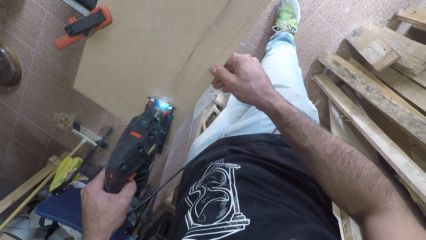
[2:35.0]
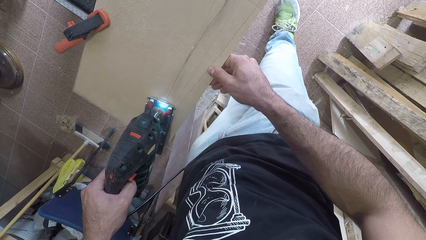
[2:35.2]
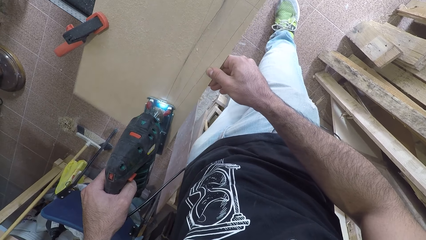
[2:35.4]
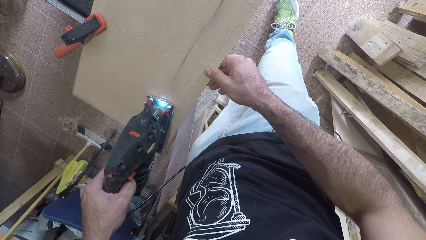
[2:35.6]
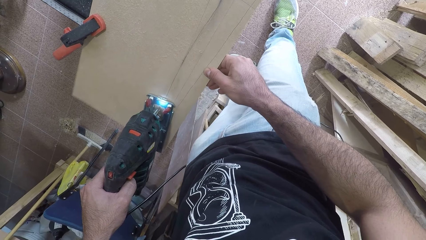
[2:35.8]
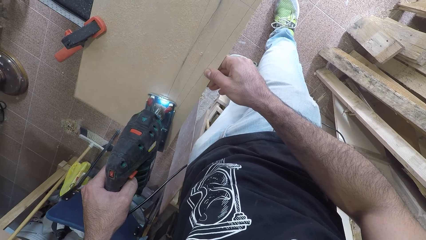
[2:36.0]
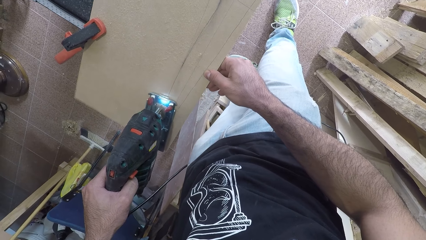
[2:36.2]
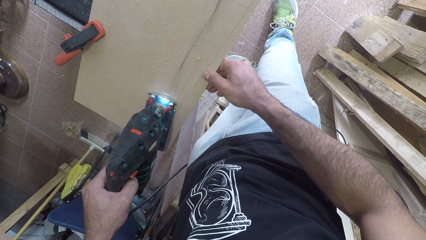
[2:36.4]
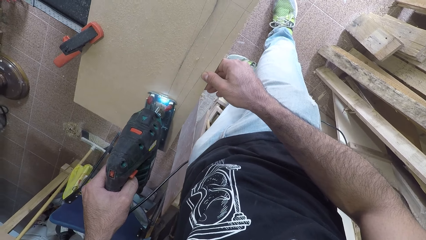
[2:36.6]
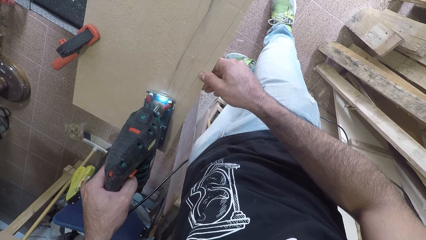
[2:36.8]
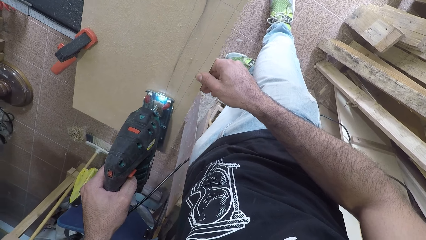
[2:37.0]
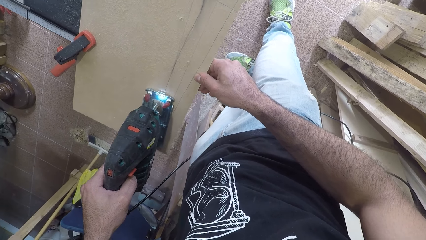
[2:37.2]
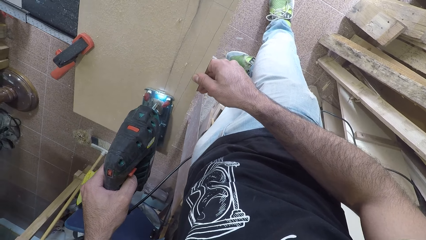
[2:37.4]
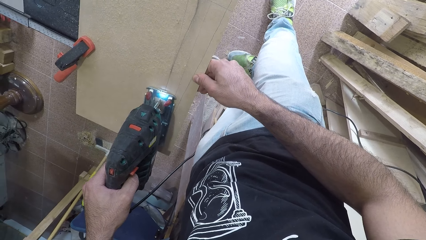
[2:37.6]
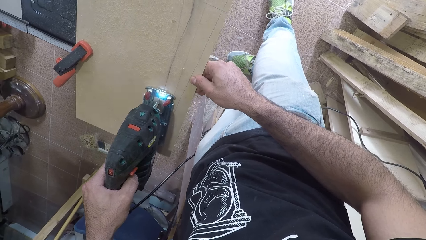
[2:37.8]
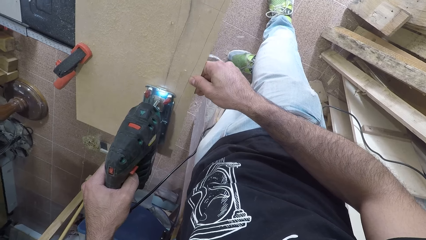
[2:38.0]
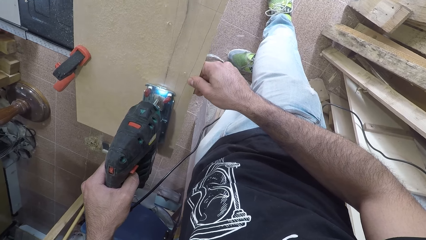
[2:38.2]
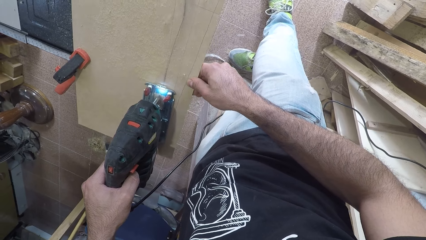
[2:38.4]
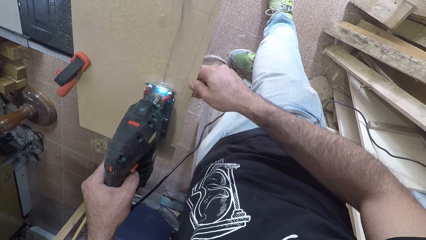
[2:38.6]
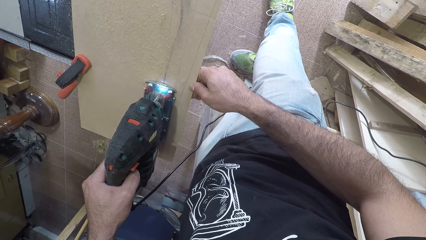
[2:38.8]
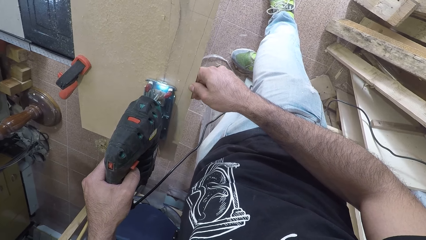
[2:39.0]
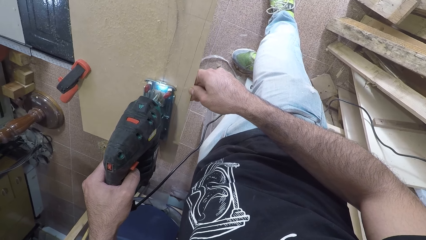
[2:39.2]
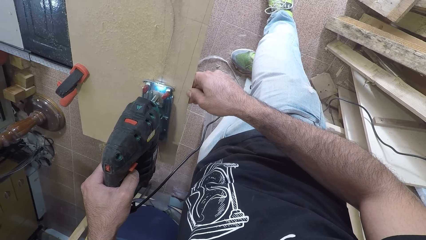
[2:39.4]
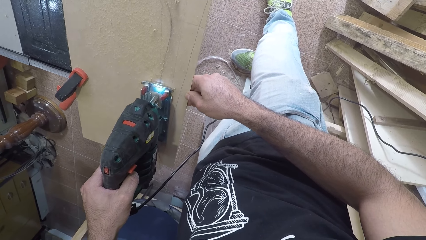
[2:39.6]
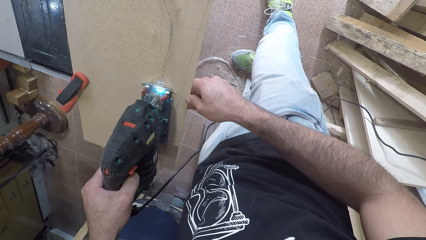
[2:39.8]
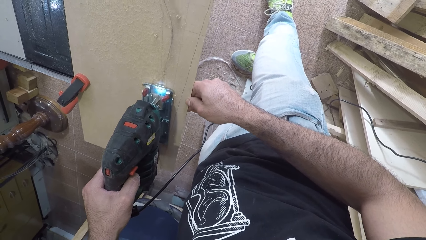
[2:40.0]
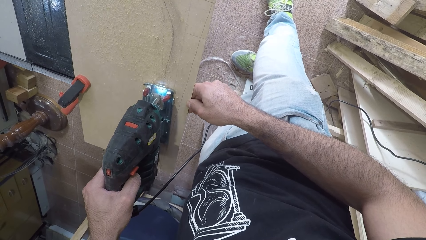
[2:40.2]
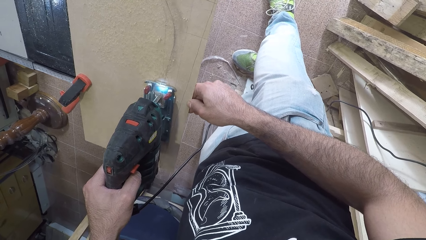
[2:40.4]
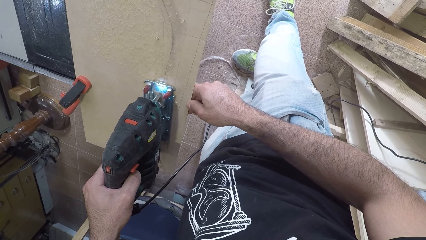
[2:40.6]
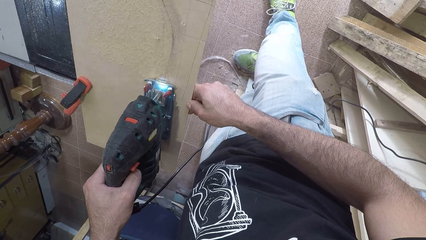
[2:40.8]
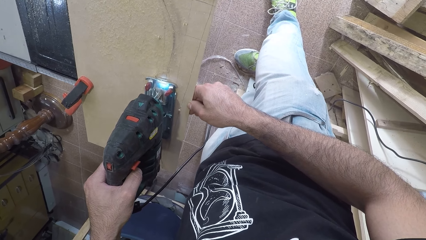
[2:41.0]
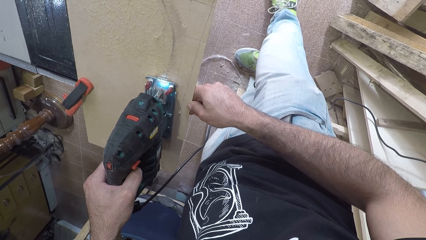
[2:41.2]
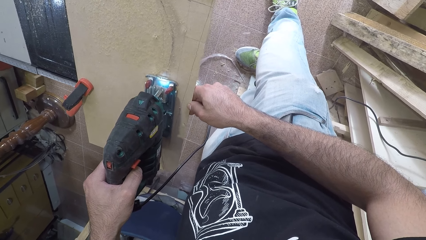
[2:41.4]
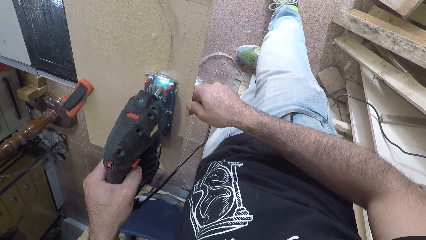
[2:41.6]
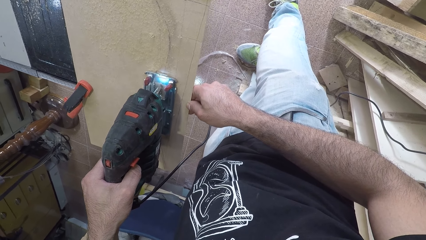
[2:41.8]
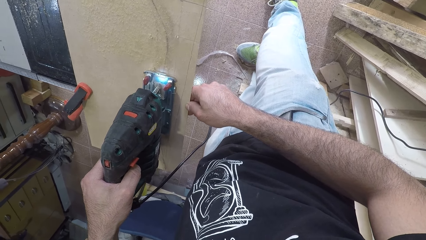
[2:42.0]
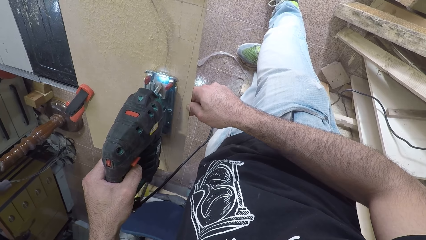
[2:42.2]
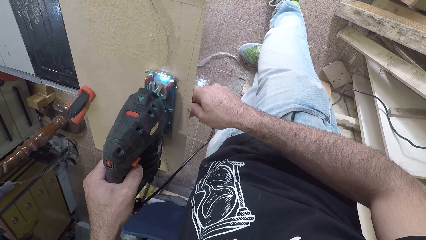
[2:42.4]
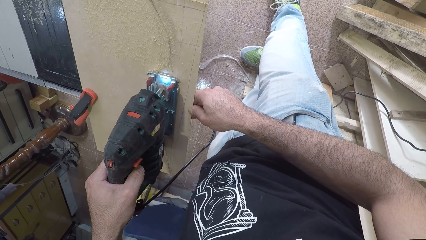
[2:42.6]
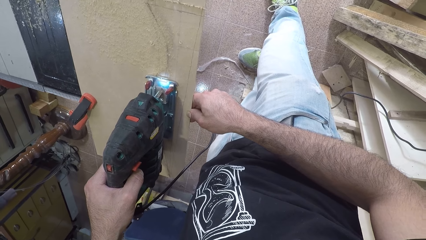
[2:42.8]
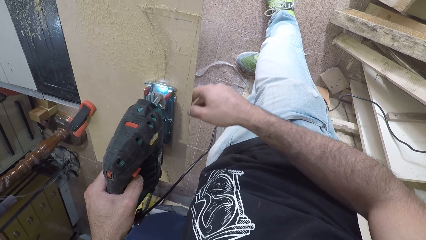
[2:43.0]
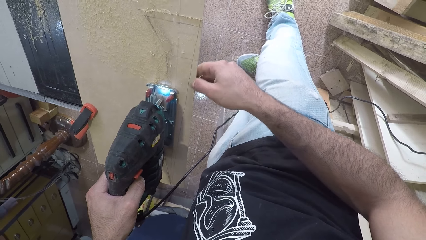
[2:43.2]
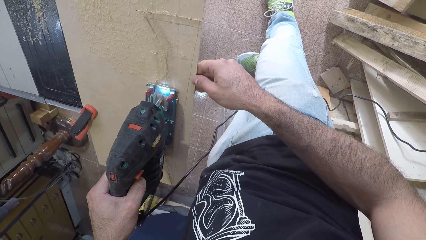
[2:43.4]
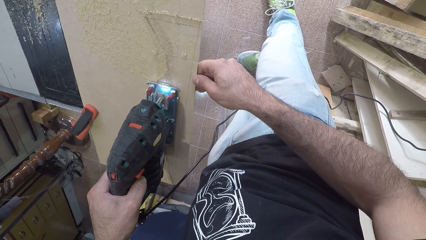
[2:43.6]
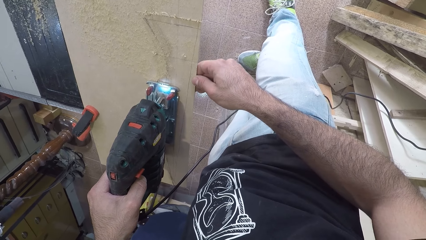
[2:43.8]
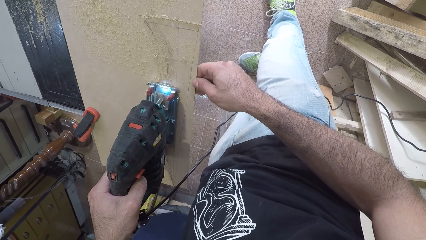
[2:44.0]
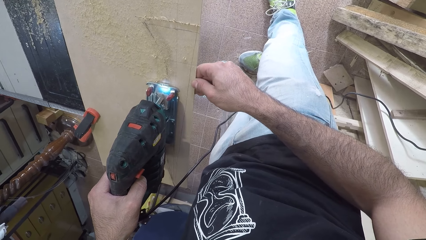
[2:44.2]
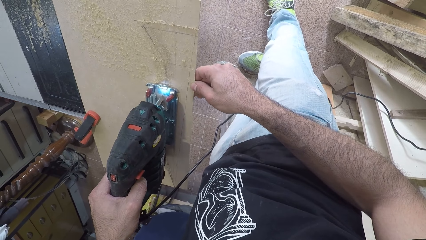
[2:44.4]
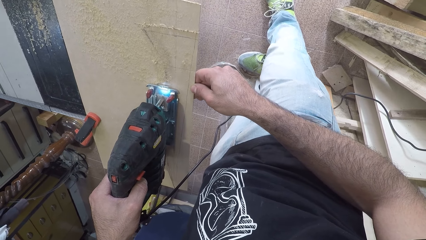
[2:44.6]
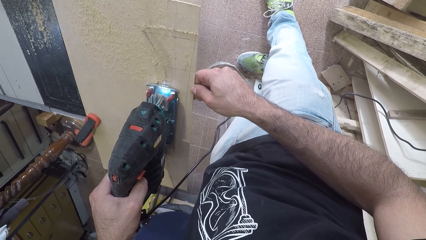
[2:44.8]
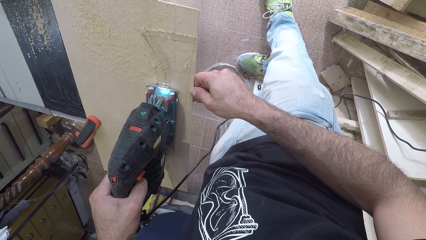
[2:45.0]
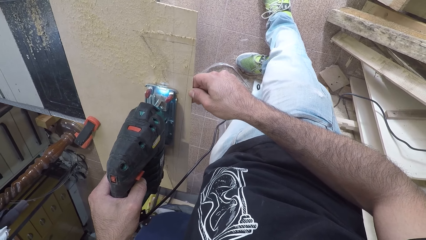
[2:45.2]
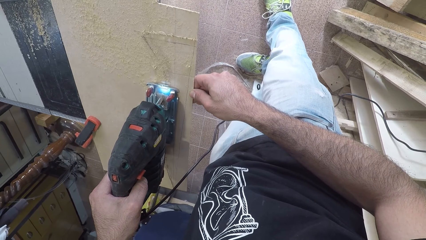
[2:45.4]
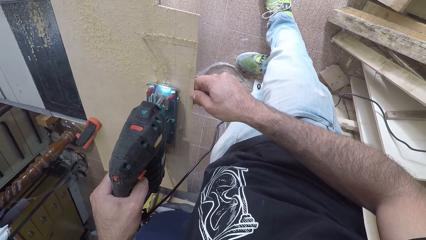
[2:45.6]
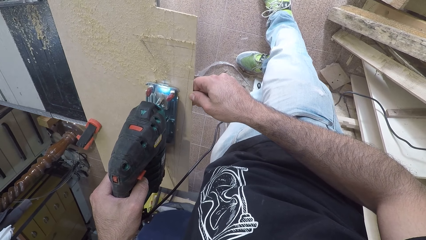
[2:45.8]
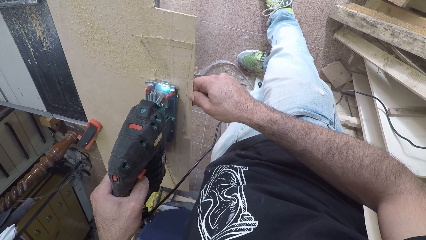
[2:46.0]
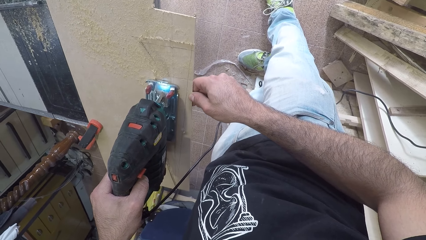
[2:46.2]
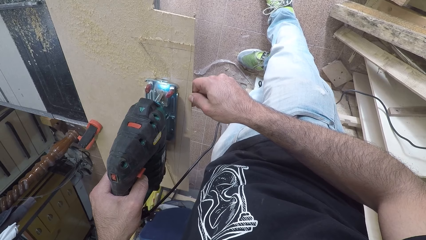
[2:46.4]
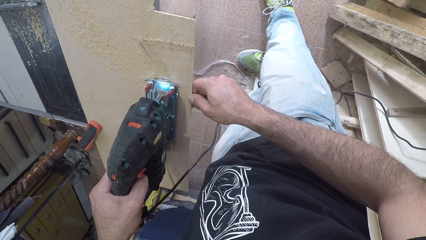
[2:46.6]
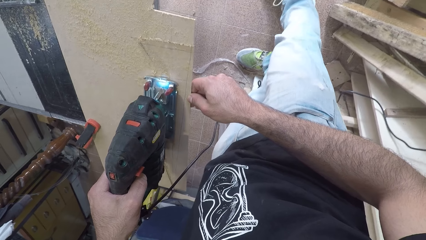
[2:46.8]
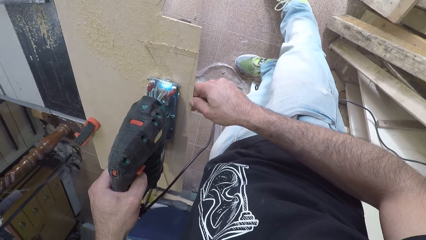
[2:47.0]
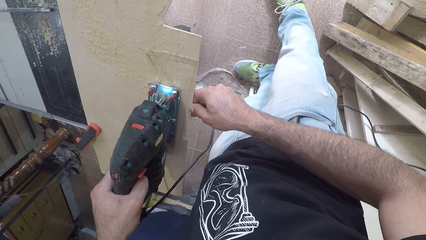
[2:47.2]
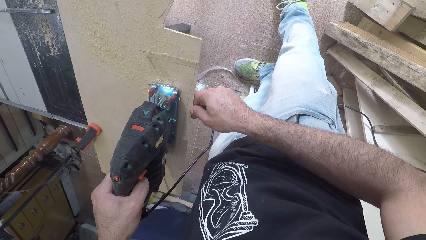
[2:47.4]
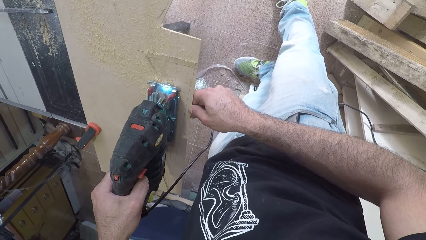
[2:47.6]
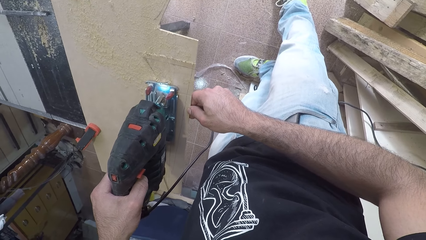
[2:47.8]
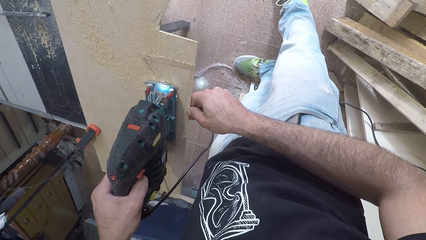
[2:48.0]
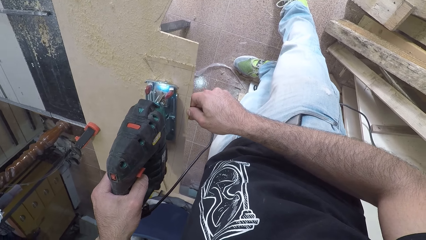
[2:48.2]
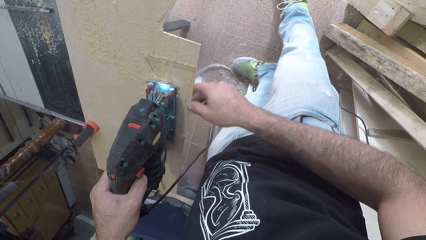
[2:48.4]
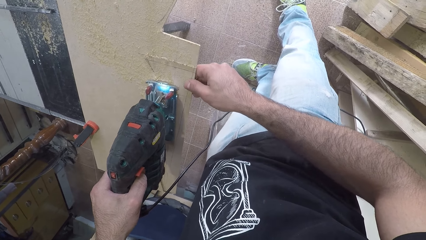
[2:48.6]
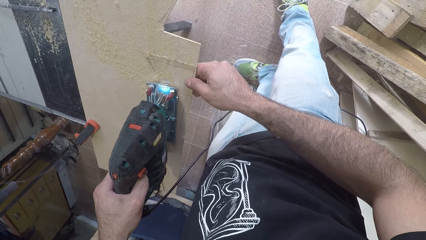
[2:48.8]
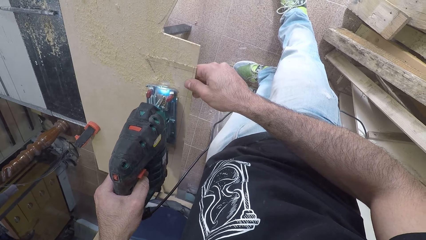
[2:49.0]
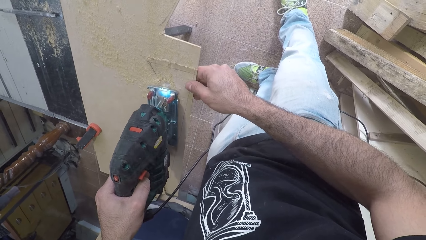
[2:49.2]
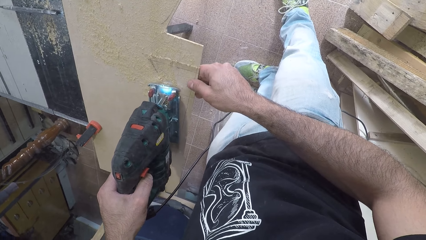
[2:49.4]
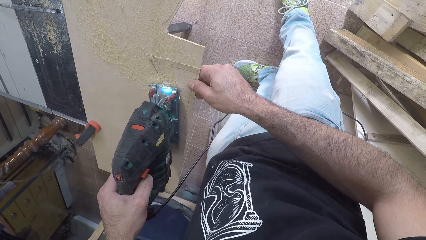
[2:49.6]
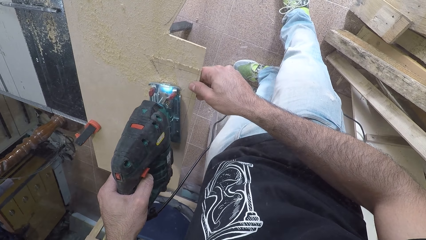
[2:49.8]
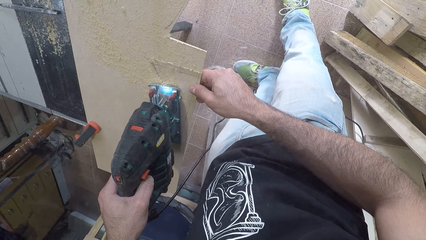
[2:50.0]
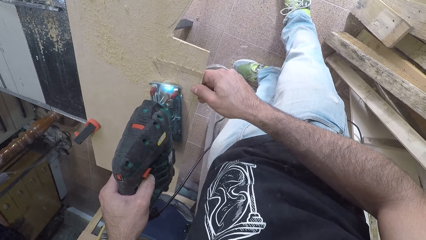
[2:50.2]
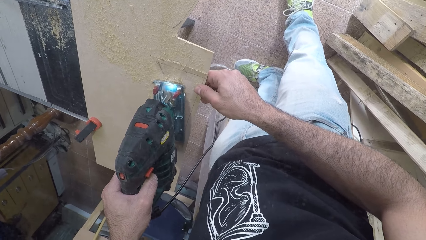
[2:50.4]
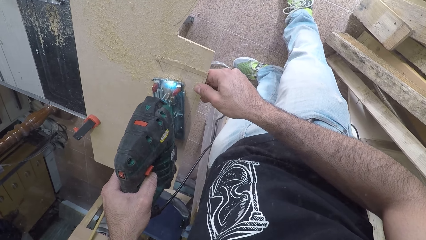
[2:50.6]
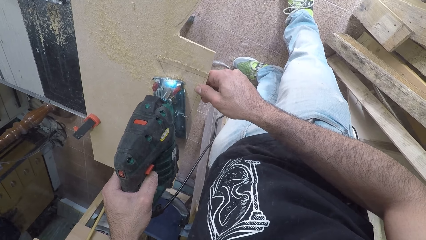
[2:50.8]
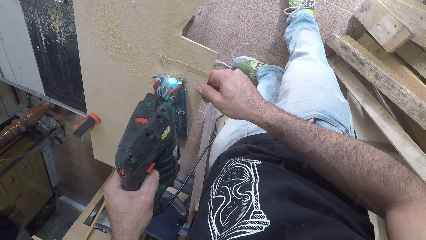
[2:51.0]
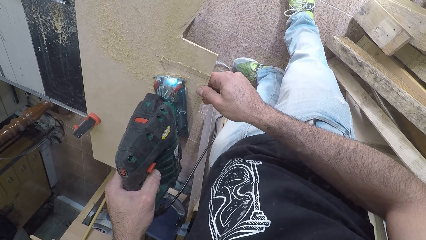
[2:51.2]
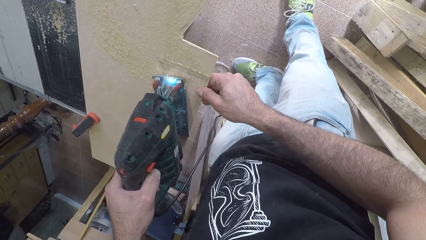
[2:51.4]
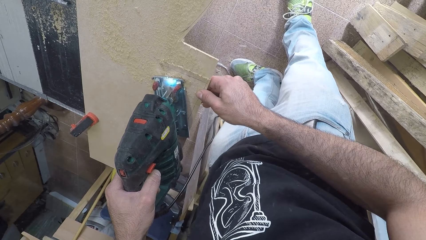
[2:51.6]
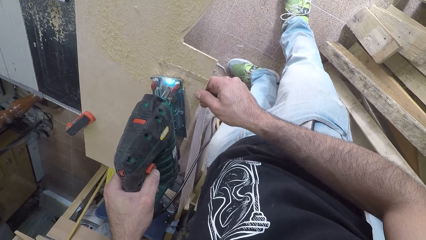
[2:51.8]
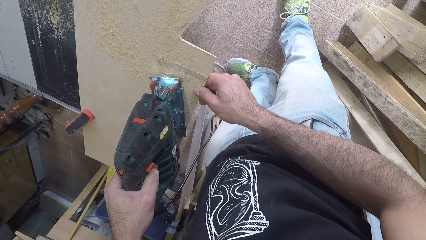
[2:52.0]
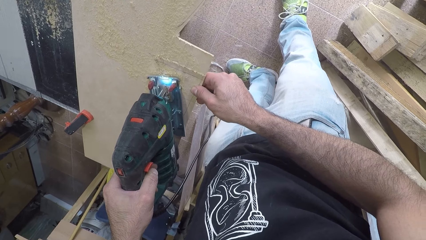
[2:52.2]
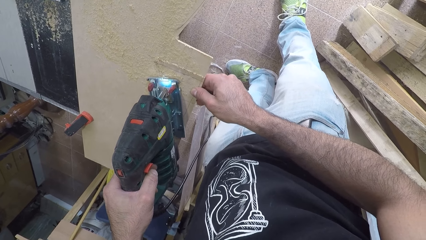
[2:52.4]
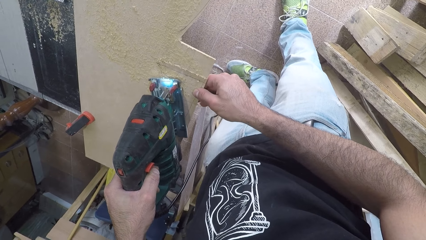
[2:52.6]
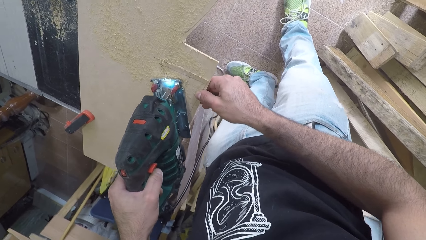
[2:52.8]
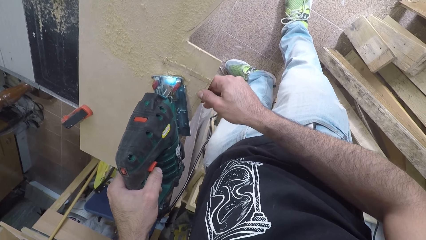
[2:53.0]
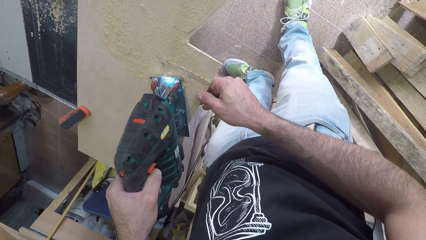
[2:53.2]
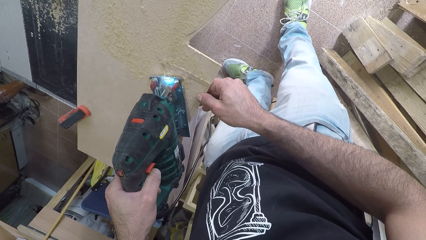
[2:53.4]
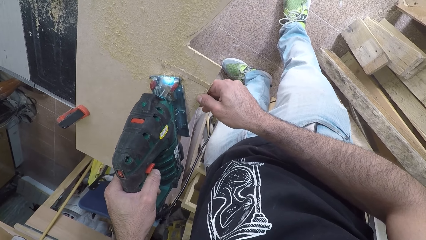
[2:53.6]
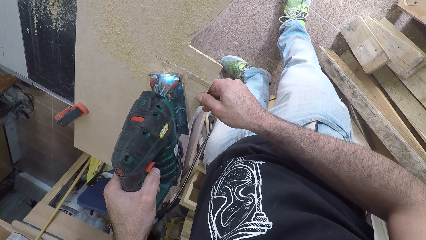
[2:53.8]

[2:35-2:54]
The camera wearer moves his right hand on the wood. He moves his right hand on the wood again.
